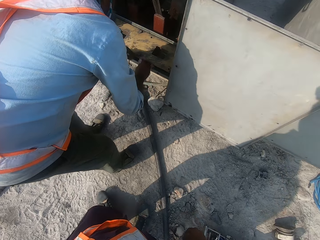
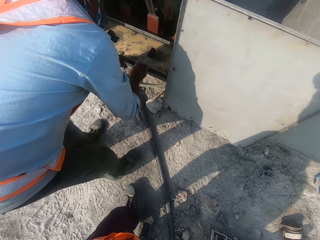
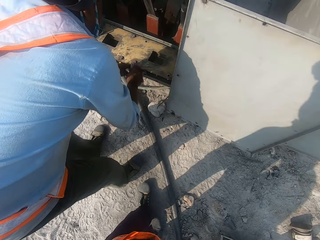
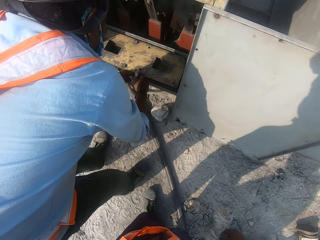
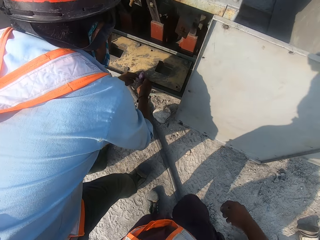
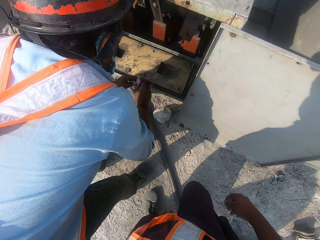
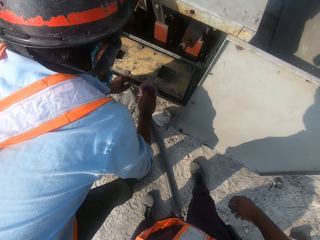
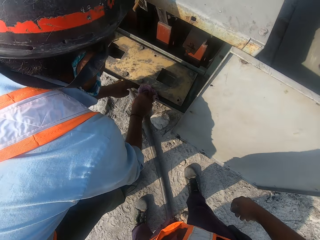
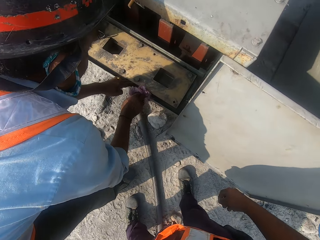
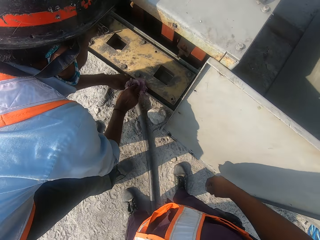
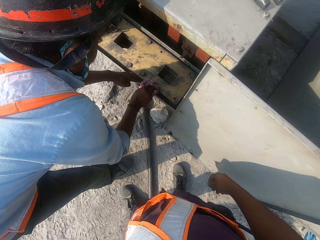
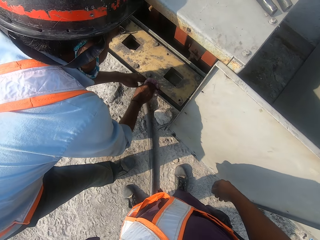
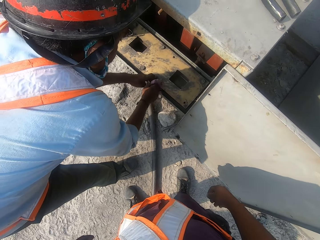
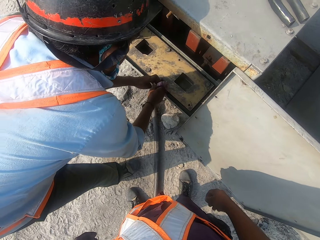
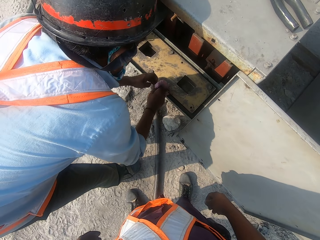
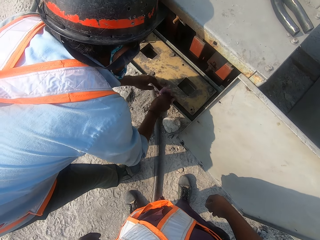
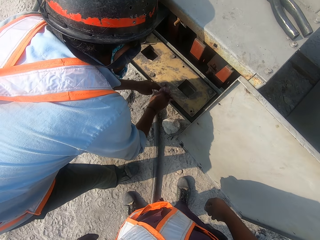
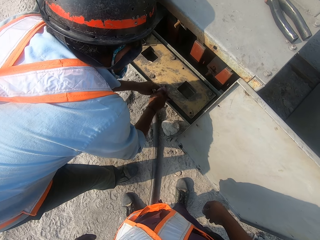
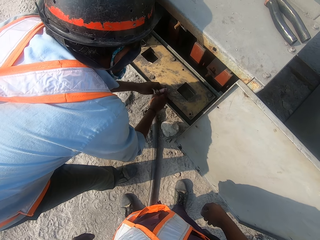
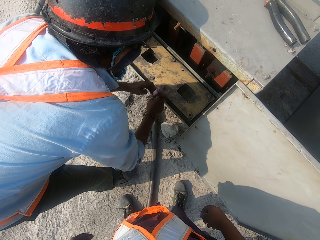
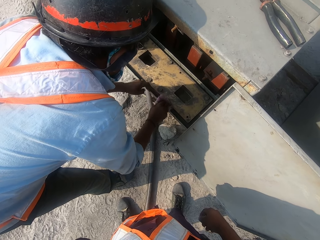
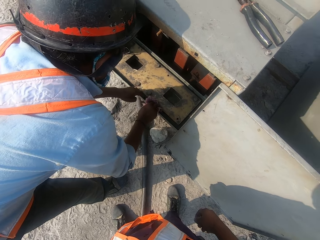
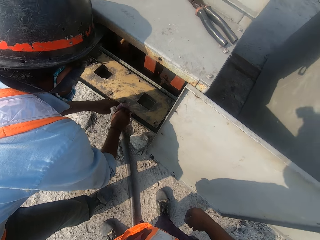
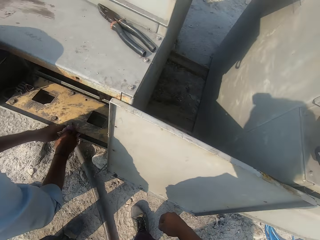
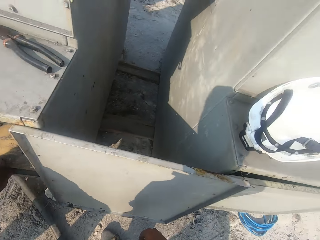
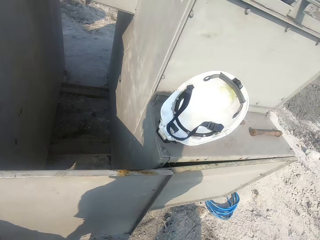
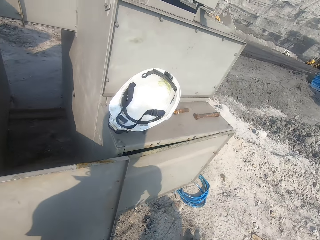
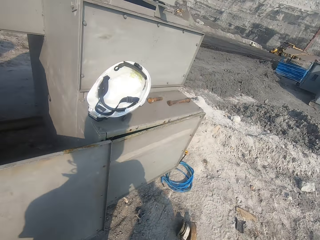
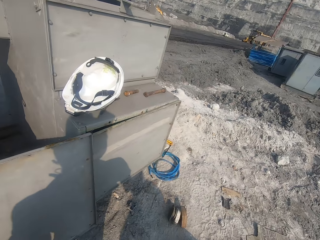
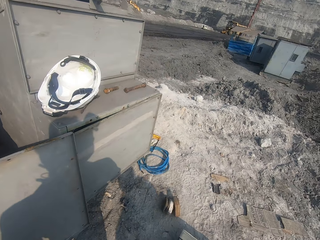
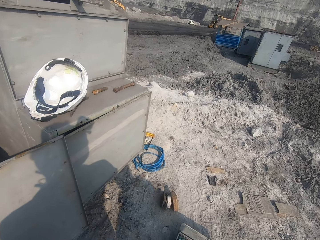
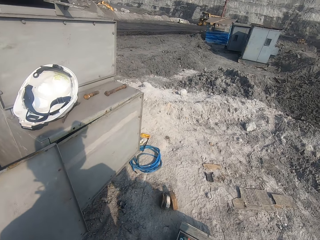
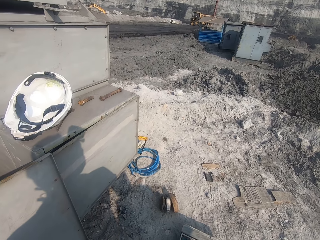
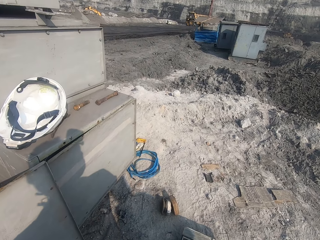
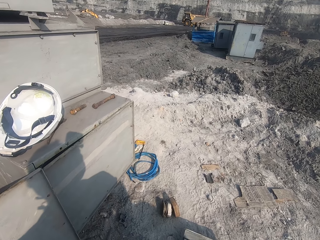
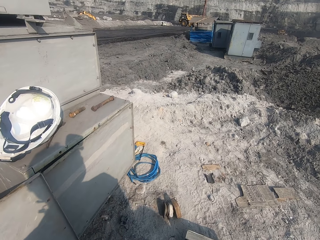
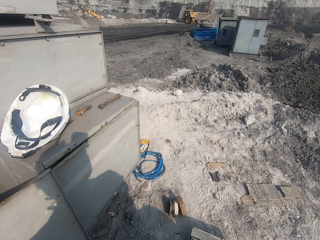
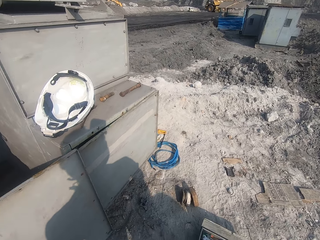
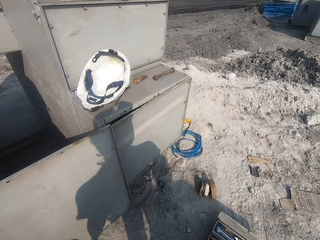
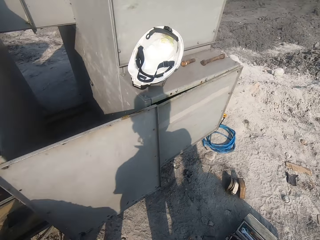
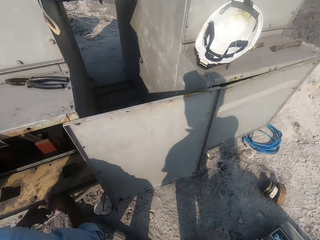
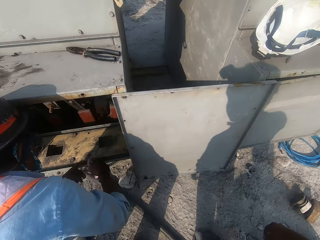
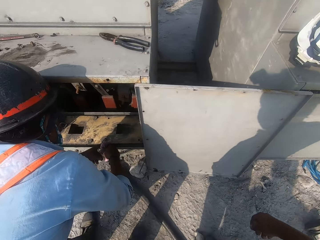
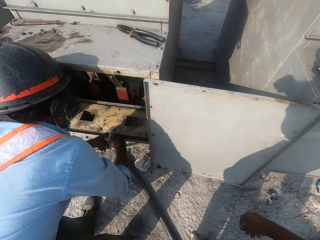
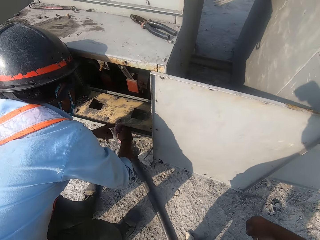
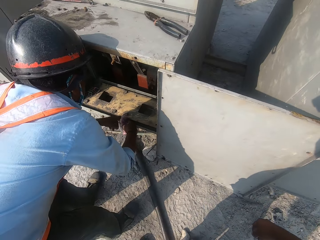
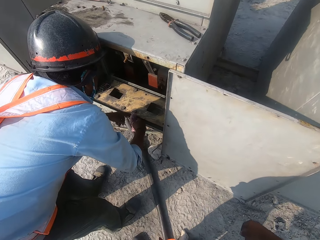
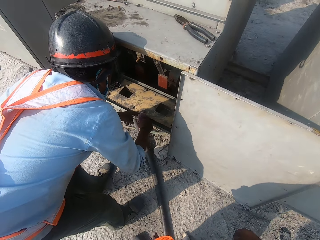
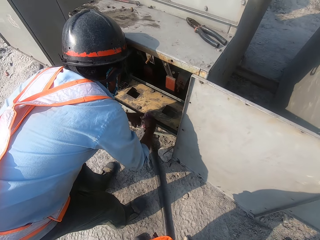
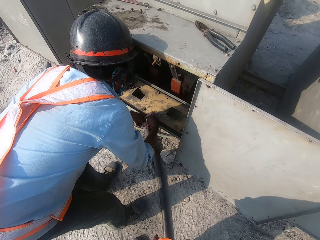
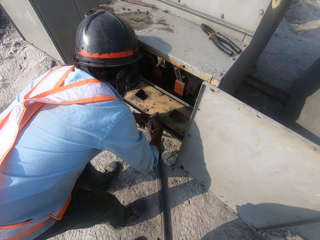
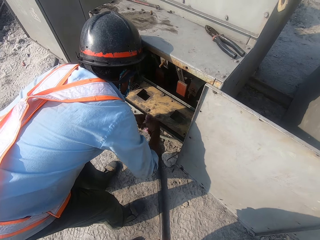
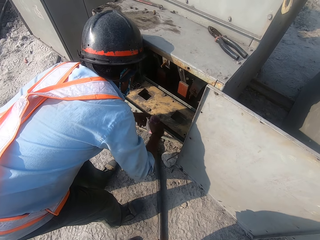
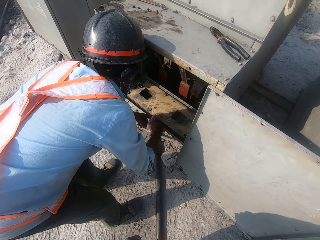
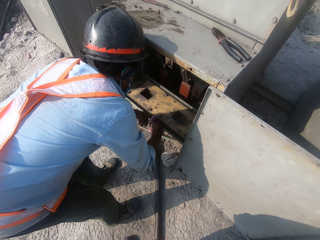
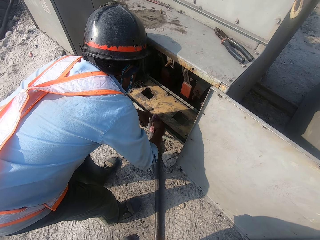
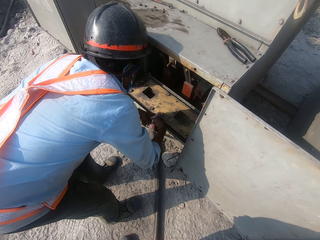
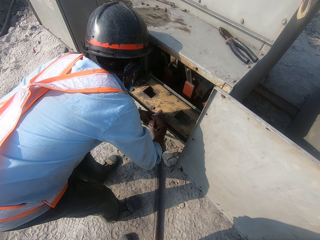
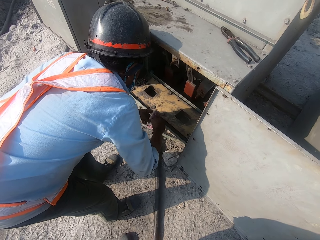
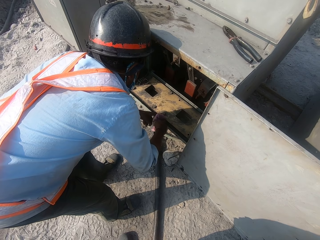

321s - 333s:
The camera wearer moves a few steps forward.

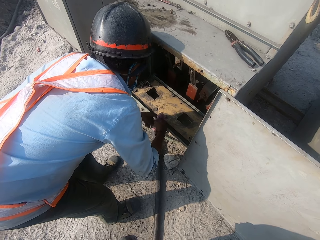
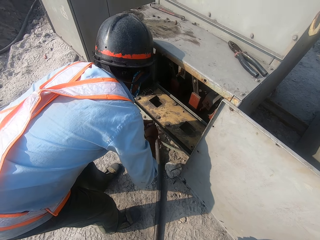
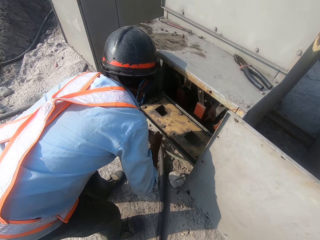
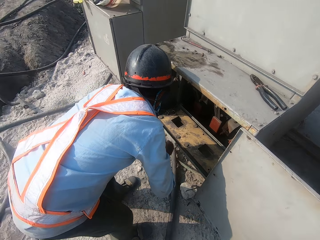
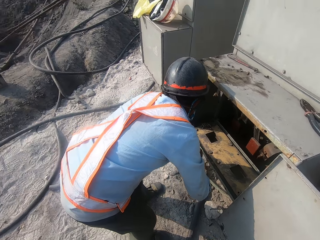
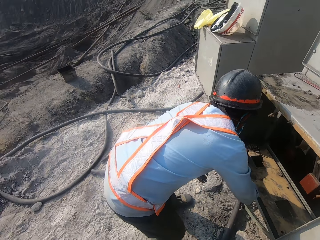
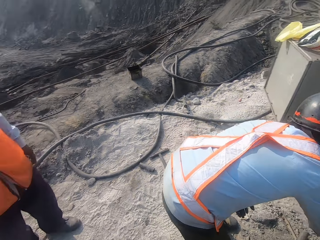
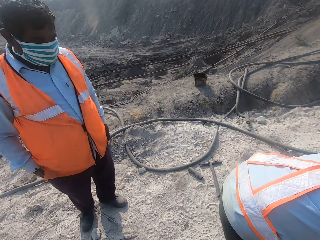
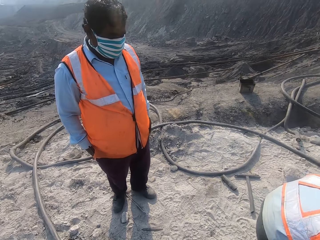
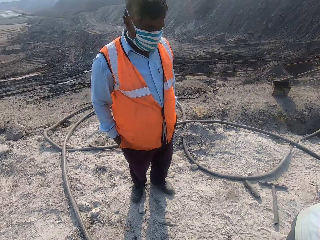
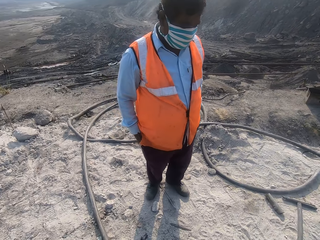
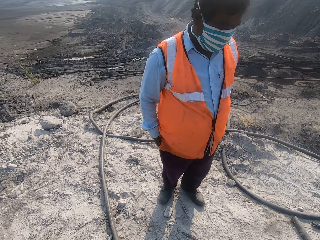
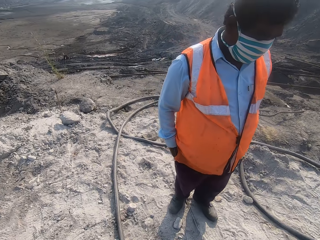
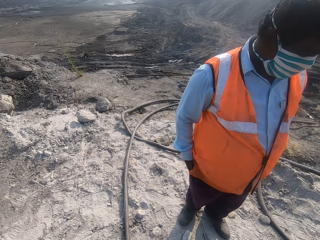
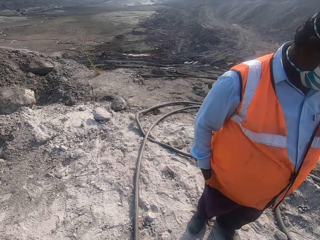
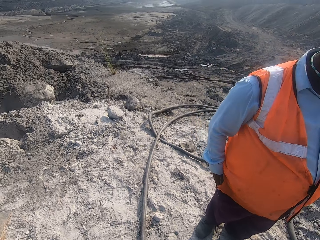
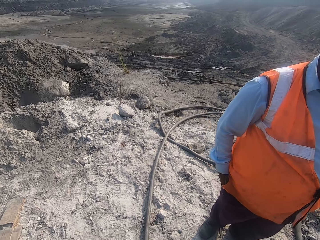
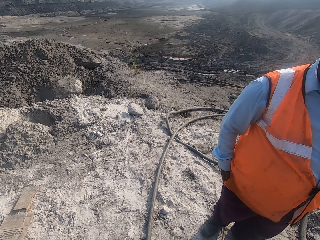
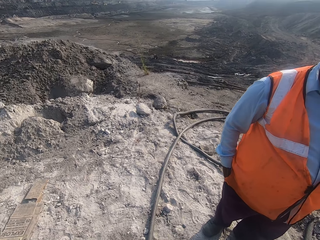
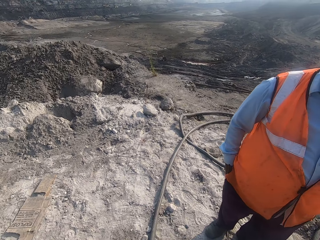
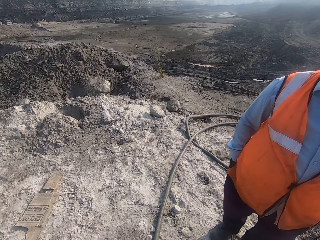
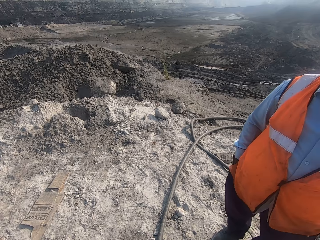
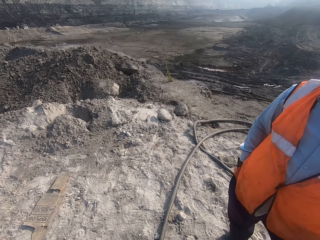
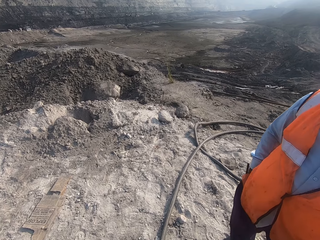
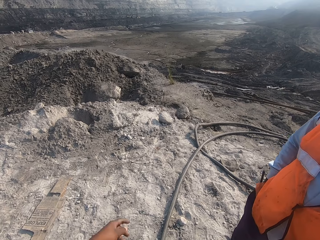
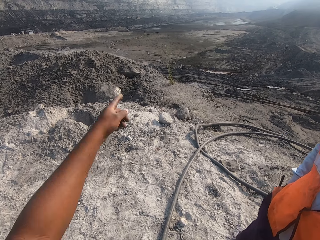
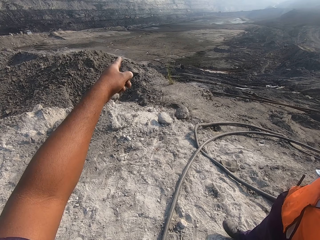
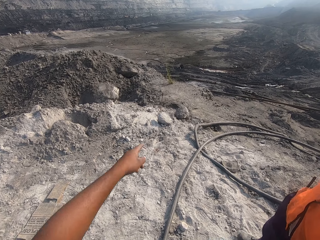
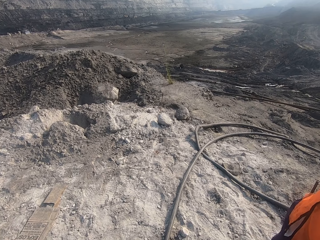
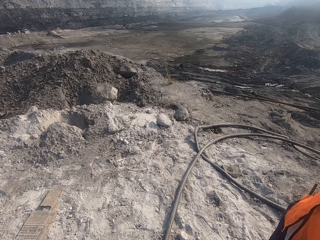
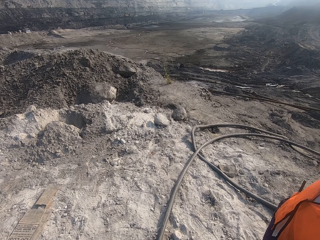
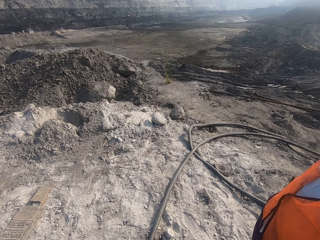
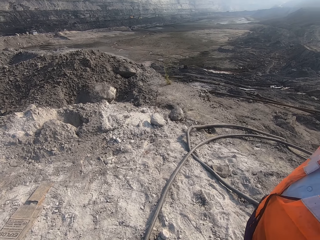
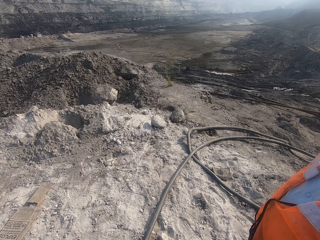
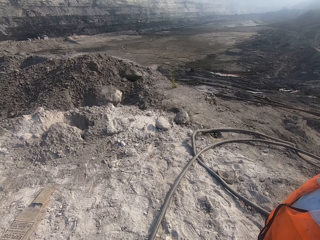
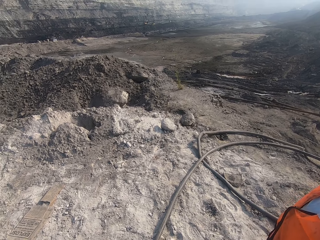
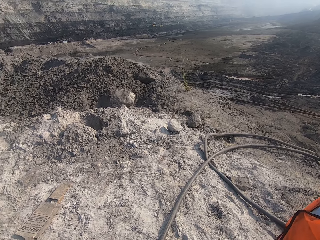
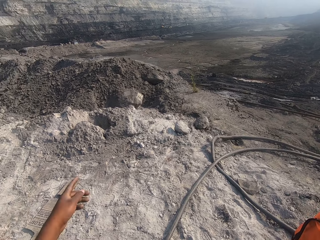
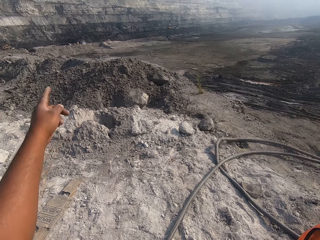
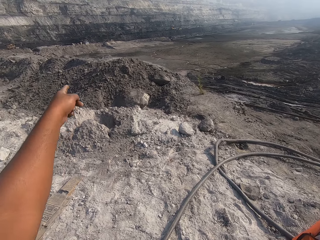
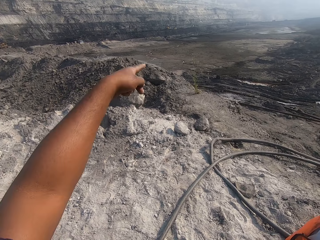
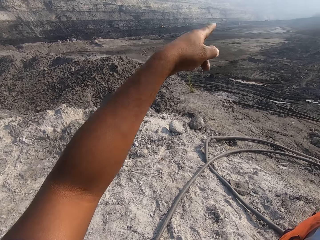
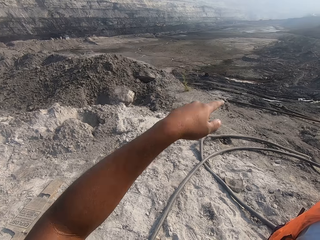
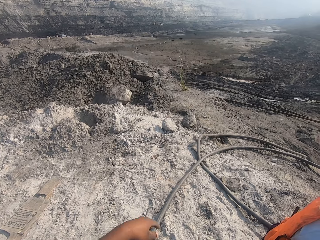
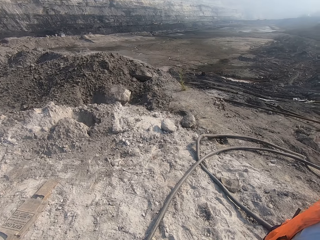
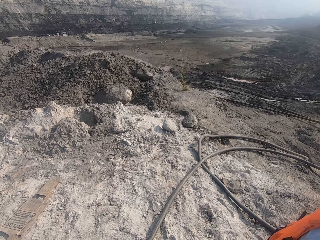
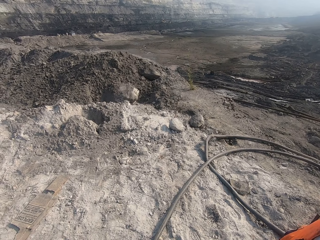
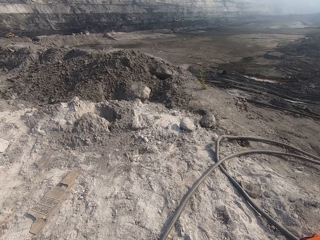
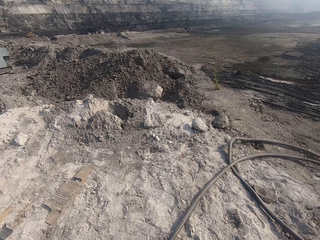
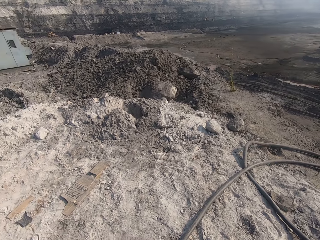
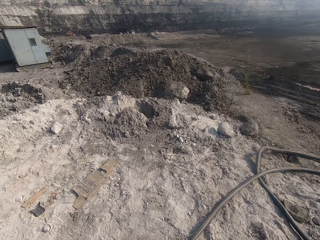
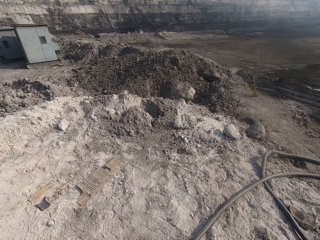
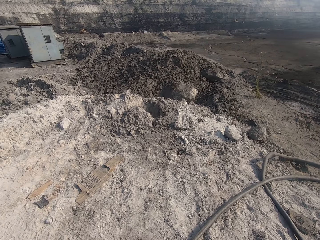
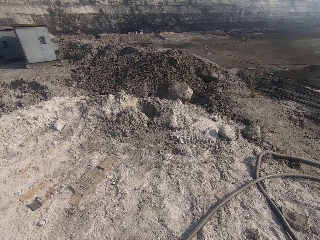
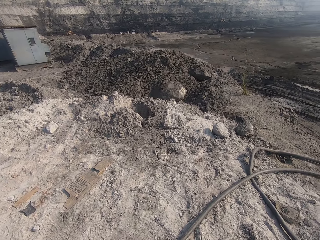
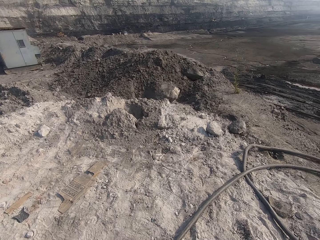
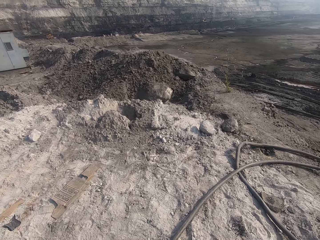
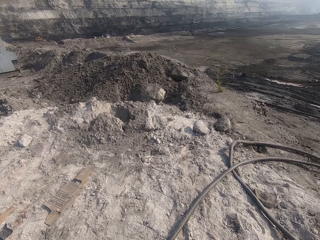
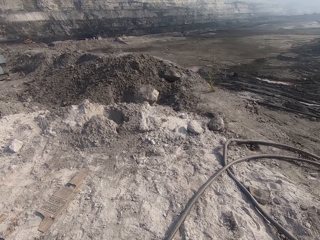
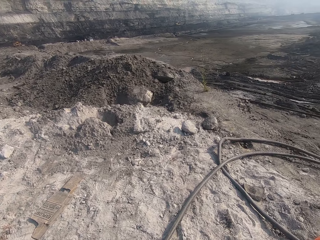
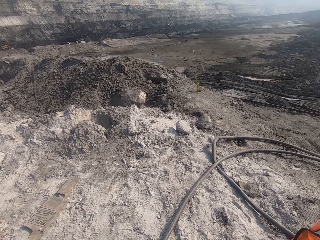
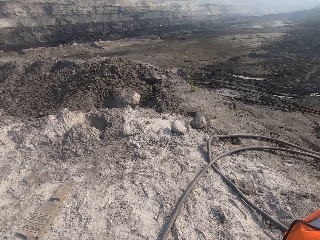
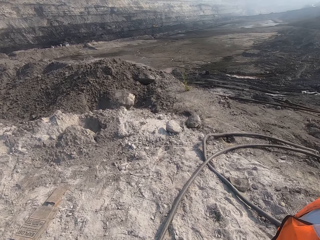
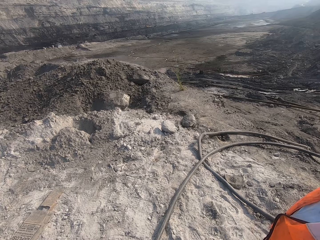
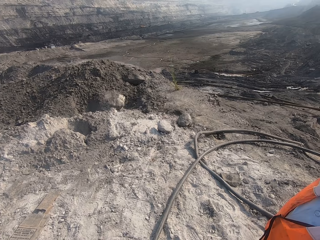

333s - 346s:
The camera wearer looks around the site. They point at the wall.
